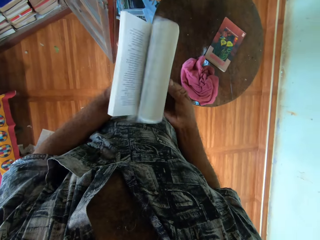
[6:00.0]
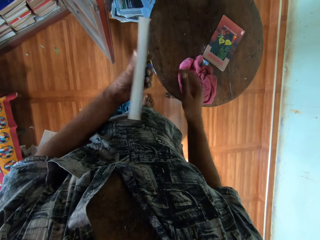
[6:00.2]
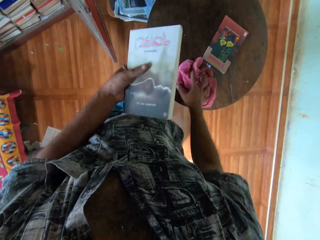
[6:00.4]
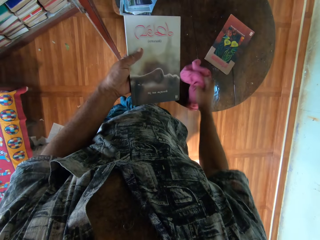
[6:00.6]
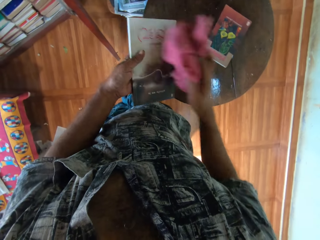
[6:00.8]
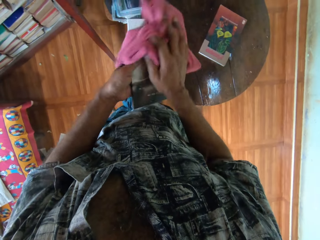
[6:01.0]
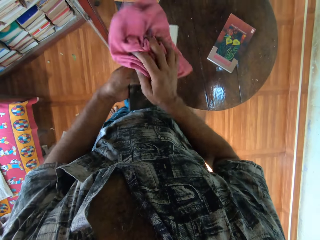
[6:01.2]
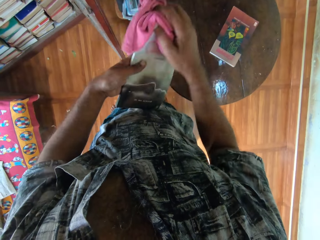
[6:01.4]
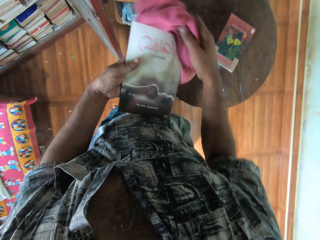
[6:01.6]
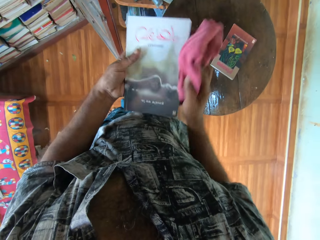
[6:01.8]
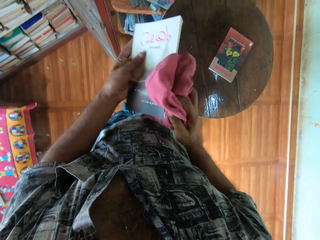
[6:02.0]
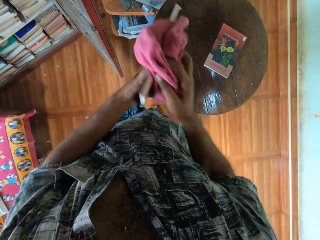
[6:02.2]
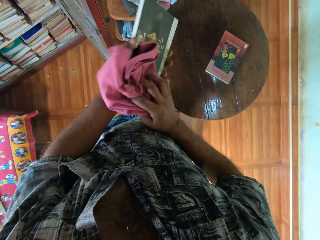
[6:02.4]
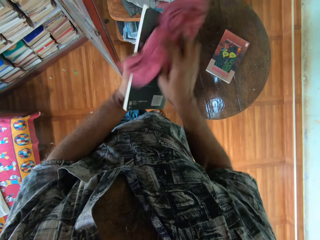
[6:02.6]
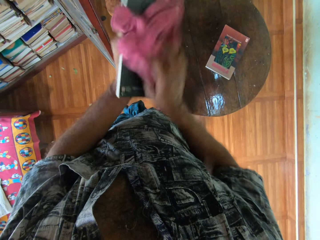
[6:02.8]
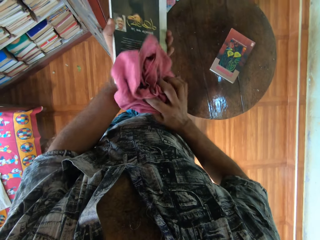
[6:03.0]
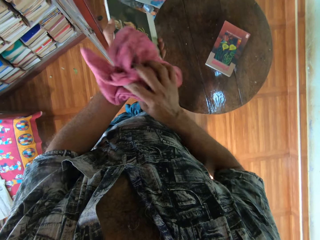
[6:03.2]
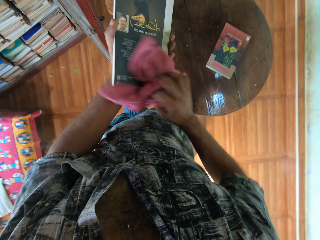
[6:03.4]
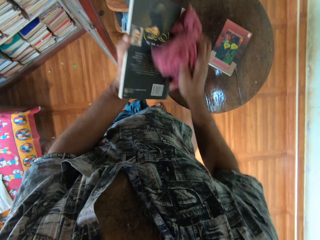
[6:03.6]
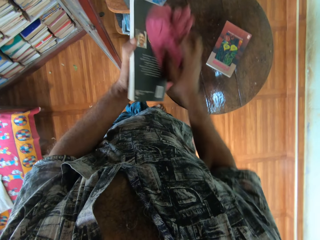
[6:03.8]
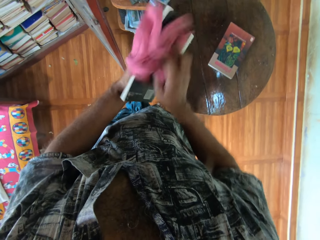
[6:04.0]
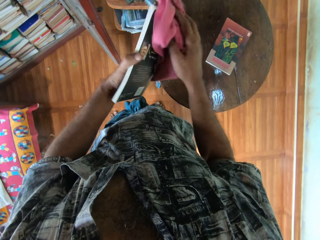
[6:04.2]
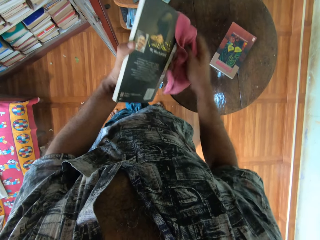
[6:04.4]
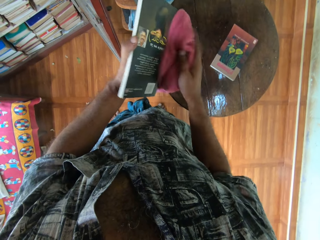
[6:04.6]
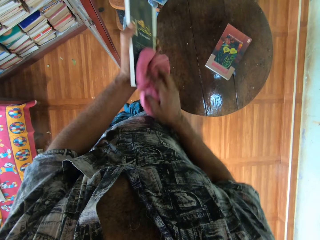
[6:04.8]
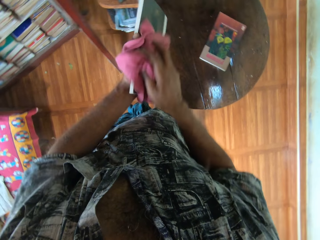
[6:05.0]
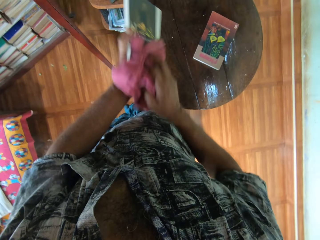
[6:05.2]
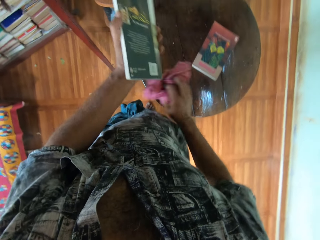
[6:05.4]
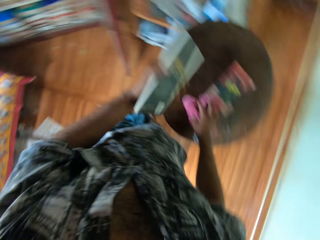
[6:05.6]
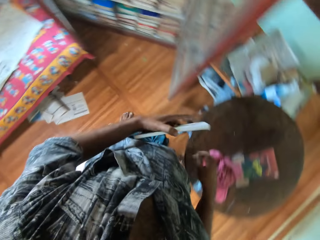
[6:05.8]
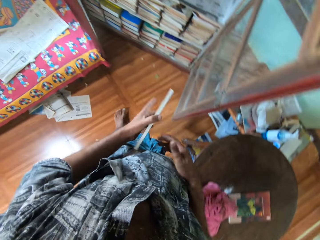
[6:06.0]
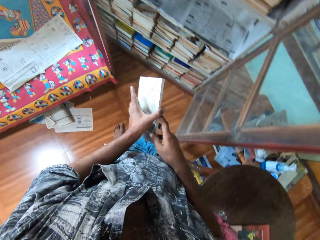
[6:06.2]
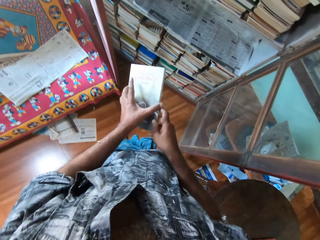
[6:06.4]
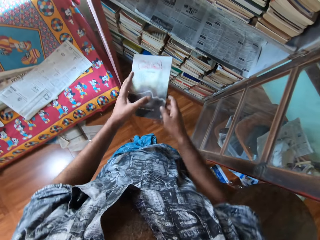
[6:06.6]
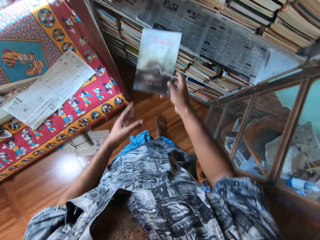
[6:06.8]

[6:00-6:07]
The camera wearer picks the face towel from the round table with the right hand. They wipe the book with the face towel. They drop the face towel on the round table. They pass the book to the right hand.

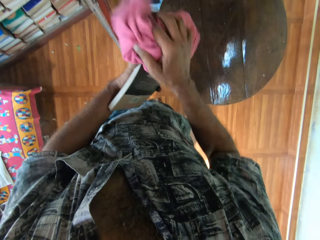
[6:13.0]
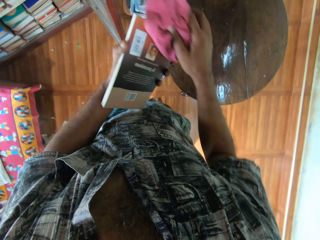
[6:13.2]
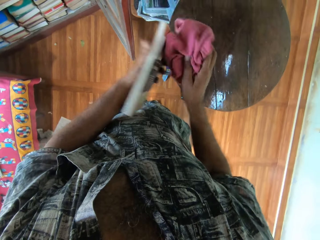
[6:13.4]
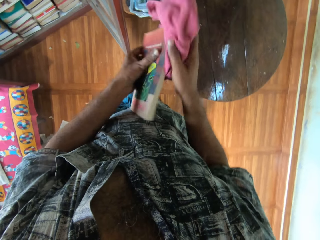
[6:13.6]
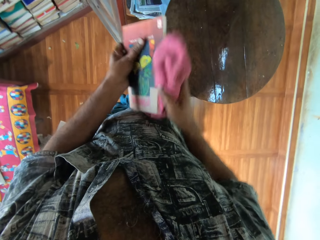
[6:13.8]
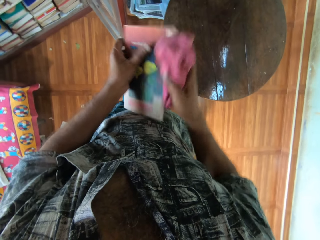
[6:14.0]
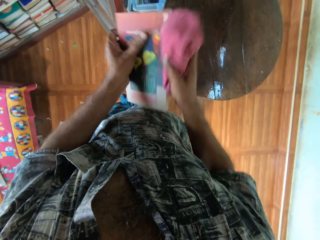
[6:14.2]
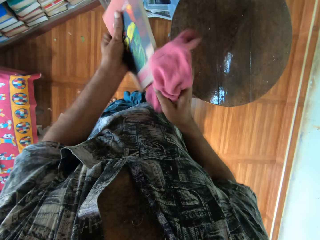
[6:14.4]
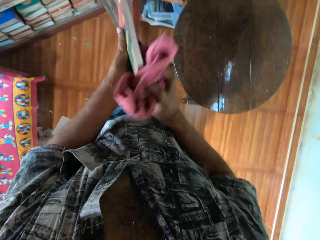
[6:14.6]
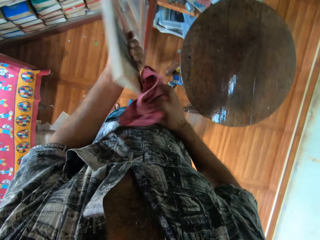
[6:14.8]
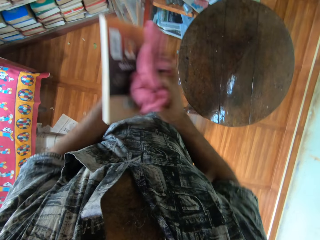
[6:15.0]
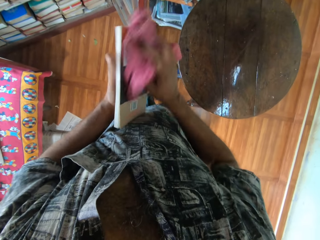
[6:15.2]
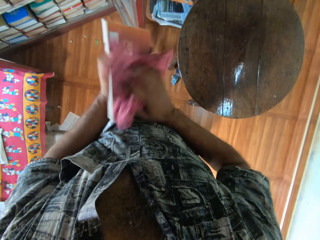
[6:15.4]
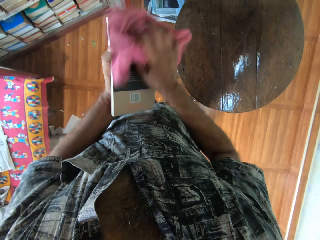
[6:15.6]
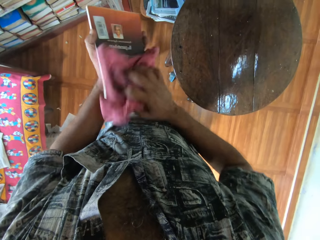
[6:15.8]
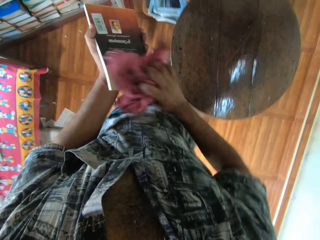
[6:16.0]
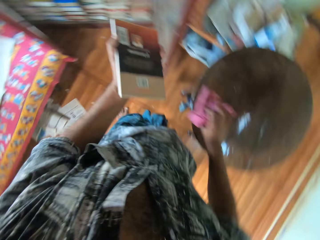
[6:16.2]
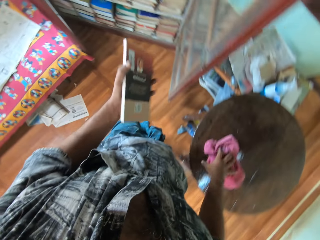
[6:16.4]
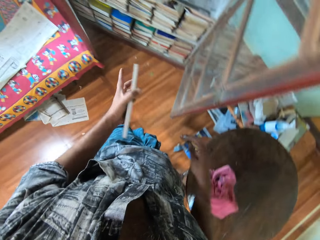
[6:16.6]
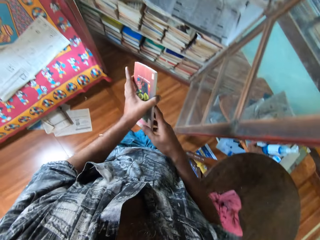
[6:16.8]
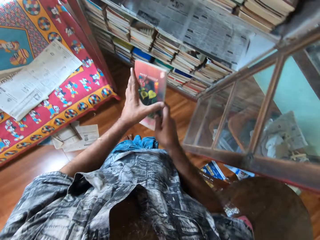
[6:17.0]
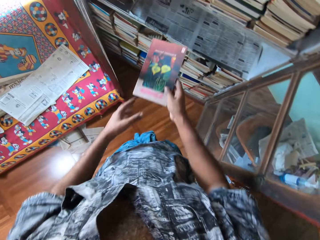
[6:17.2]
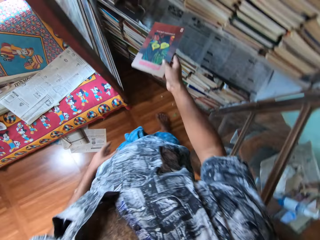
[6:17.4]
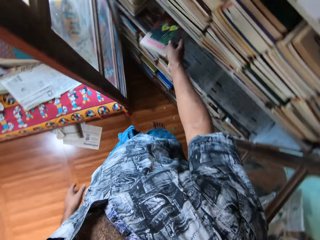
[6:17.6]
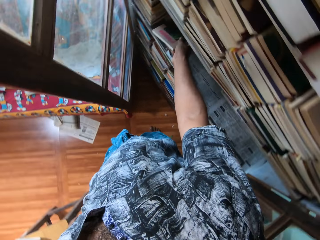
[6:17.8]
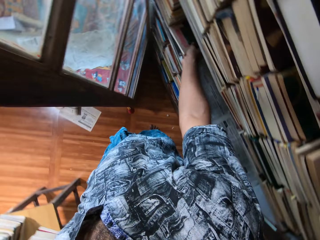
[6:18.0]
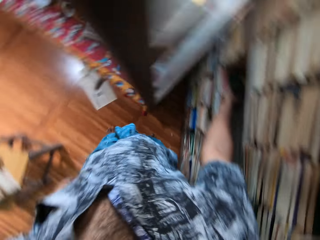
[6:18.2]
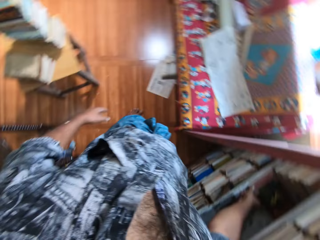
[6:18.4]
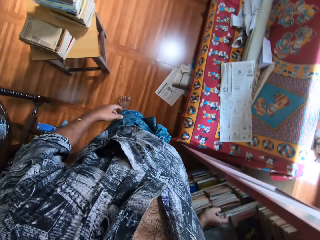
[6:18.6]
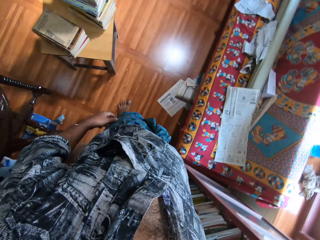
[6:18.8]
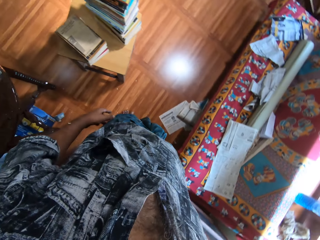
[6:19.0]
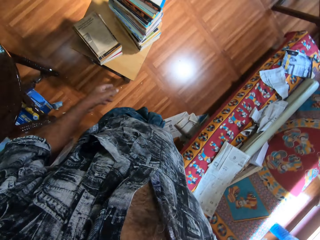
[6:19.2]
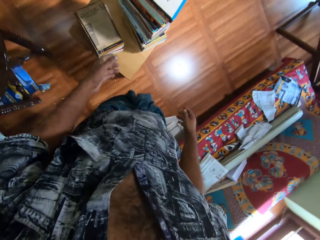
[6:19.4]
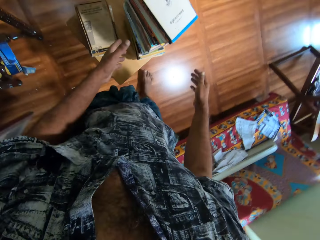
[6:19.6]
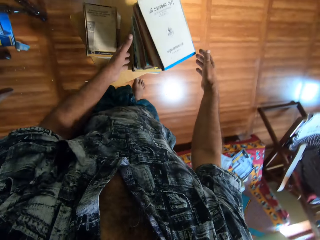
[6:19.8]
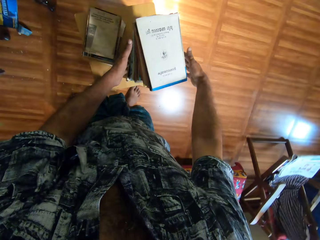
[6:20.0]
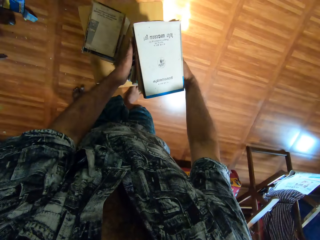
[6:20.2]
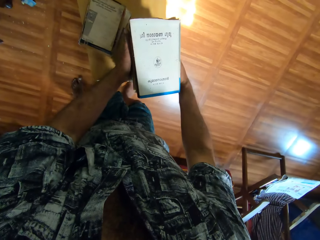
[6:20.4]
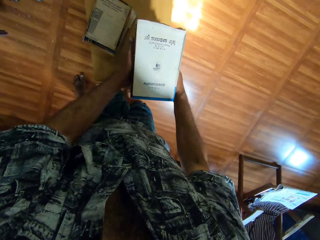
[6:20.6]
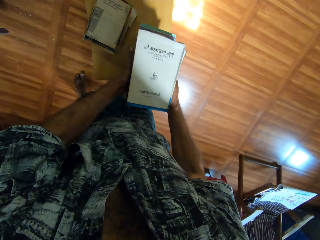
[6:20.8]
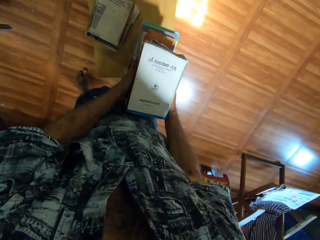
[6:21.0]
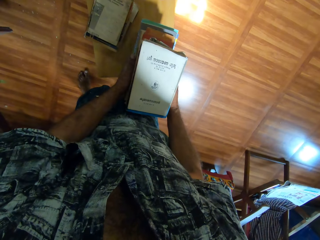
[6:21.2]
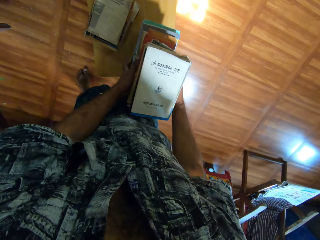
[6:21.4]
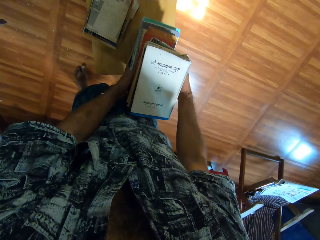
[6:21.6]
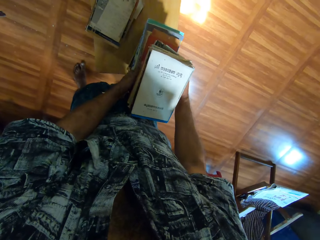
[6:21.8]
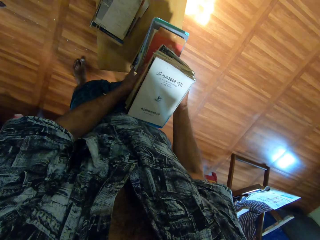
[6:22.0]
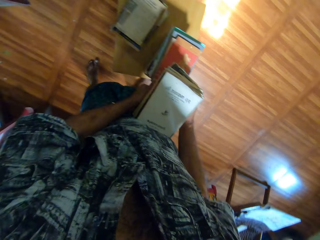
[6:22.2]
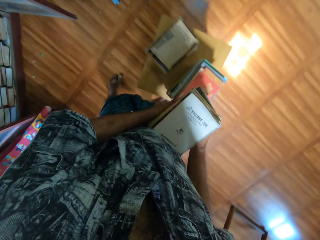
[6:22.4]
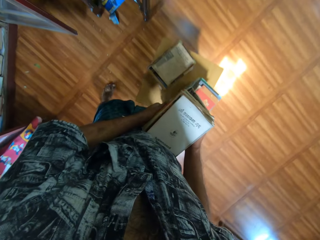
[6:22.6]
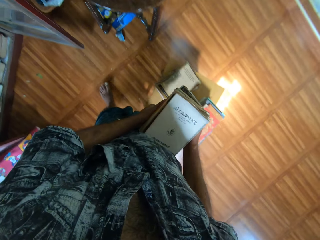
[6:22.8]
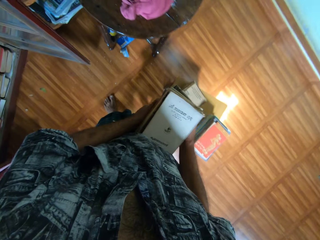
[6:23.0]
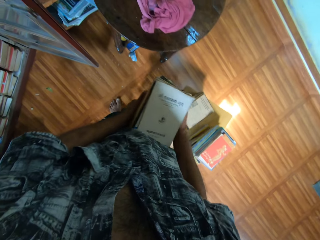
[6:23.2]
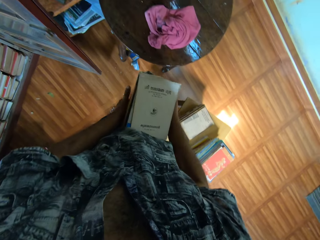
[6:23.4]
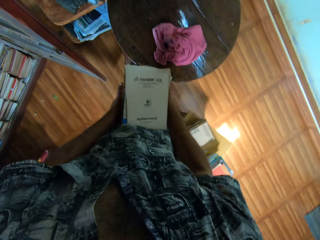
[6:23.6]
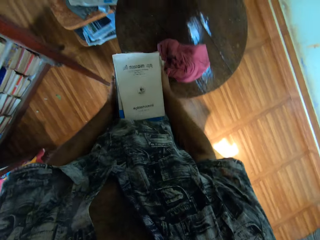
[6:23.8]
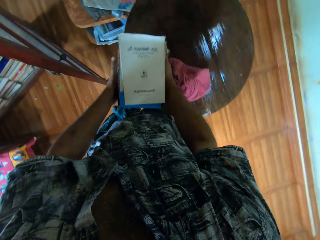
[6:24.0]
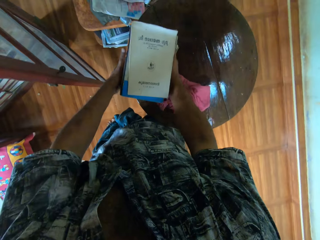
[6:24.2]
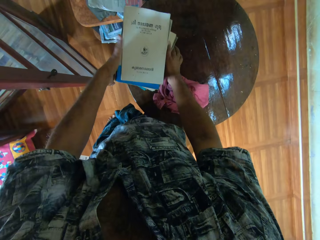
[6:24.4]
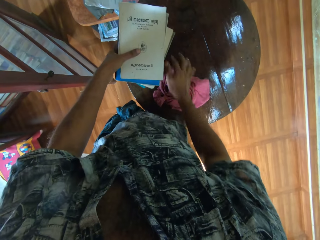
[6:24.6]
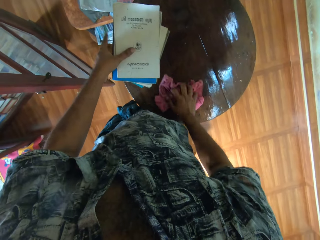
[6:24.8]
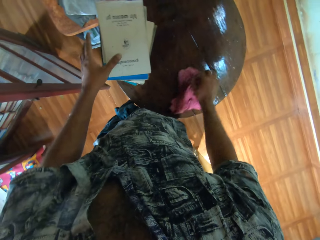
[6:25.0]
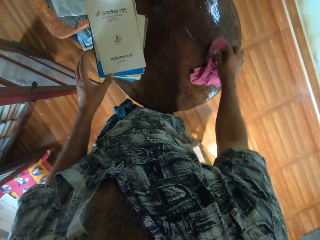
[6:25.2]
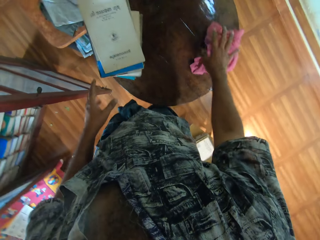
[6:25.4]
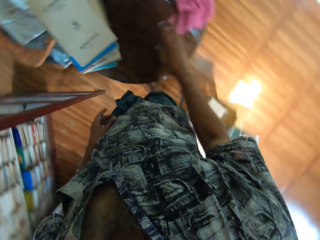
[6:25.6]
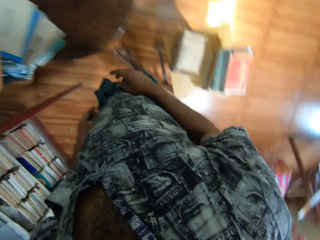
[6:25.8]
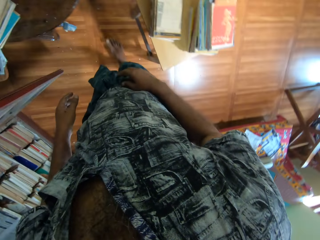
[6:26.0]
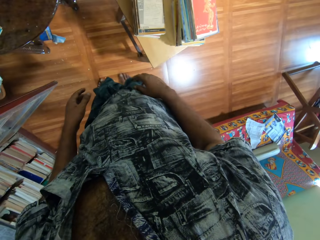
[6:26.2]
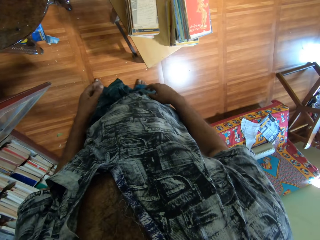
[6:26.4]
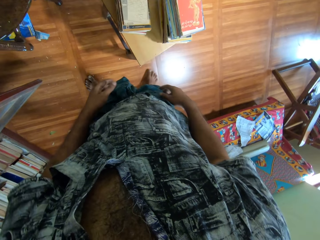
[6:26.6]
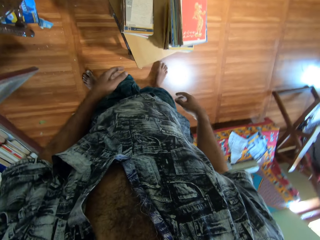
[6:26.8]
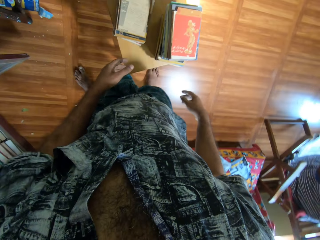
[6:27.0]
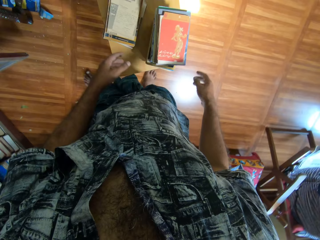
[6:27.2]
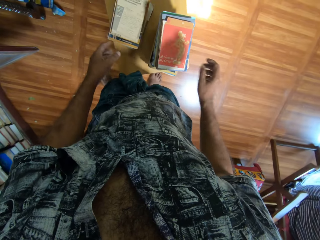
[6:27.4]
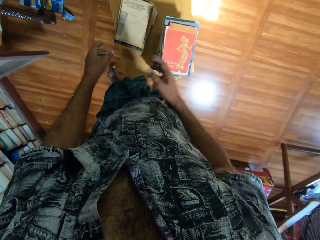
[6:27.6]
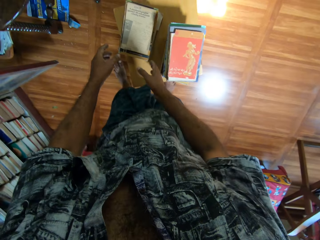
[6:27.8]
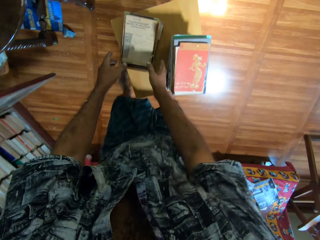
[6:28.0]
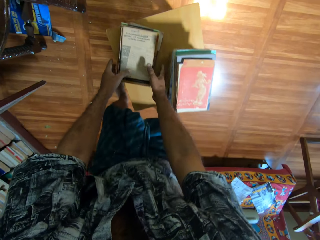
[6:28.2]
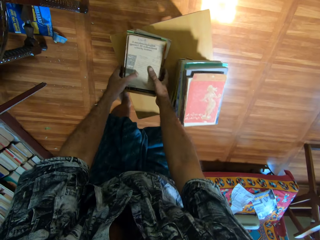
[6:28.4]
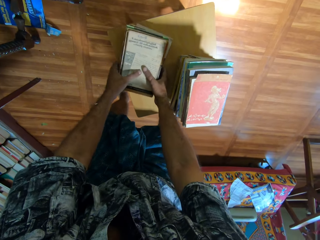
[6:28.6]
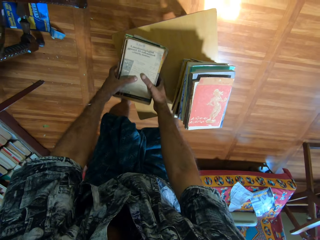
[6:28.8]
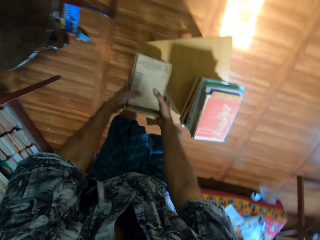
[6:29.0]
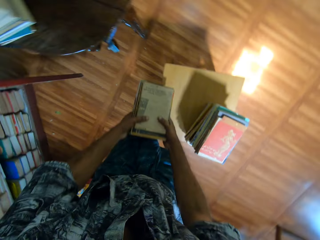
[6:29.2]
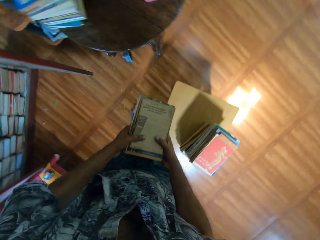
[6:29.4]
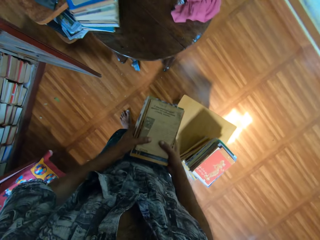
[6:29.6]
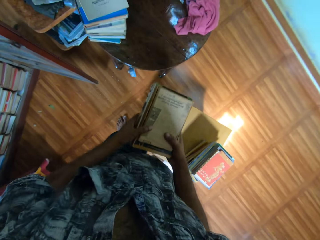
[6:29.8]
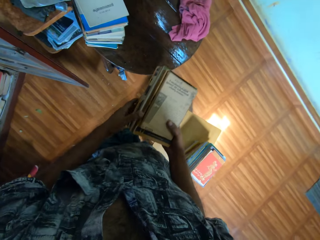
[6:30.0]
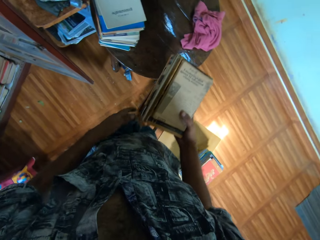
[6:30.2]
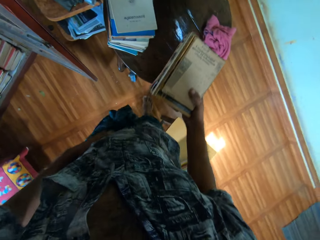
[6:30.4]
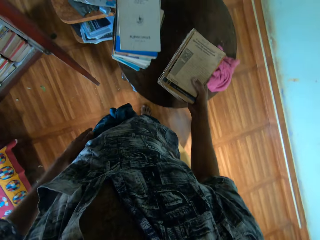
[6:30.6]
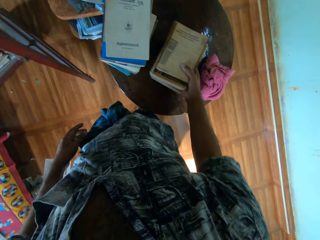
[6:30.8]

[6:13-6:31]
The camera wearer wipes the book with the face towel. They put the towel on the table. They pass the book to the right hand. They put the book on the shelf. They arrange books in the shelf. They carry the book with both hands. They pick books. They drop the books on the table. They move the towel on the table. They carry the book with both hands. They pick the books.
